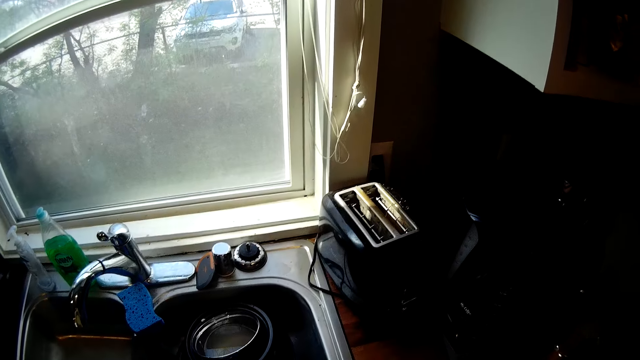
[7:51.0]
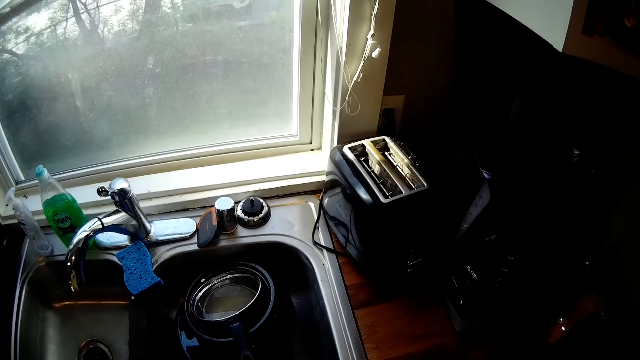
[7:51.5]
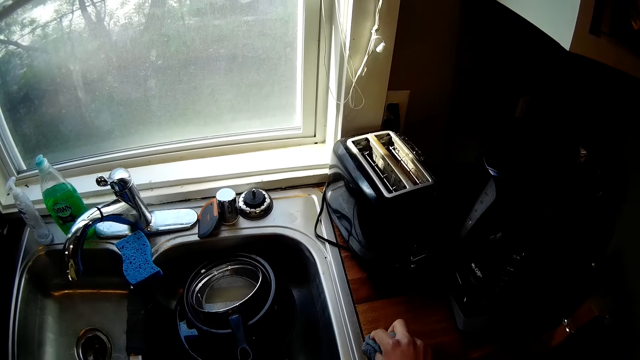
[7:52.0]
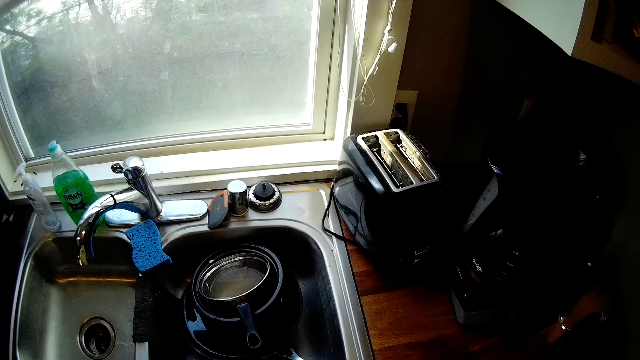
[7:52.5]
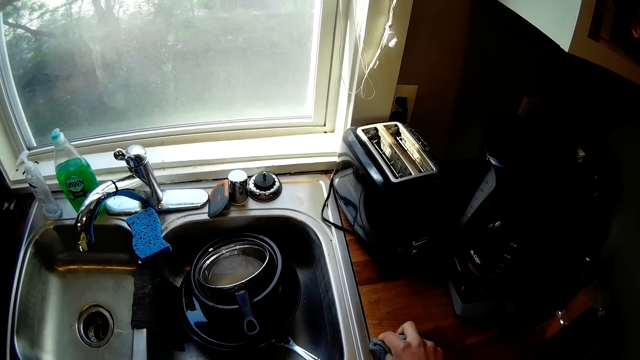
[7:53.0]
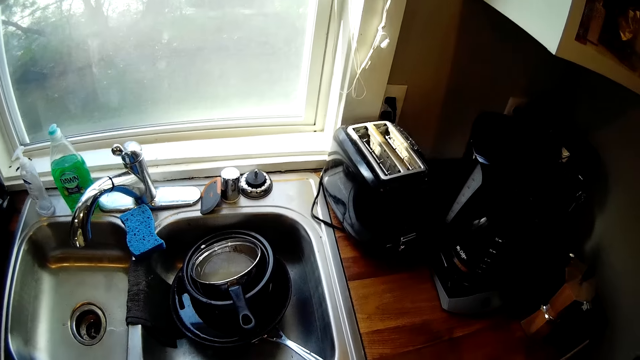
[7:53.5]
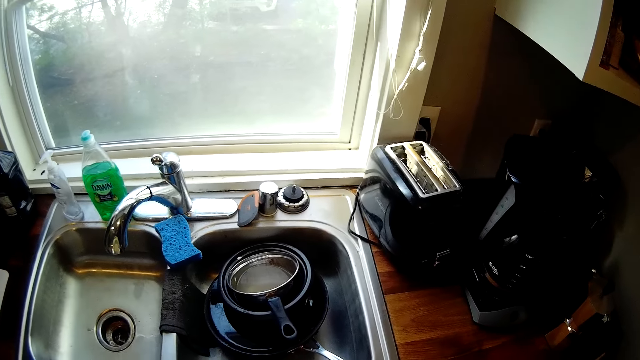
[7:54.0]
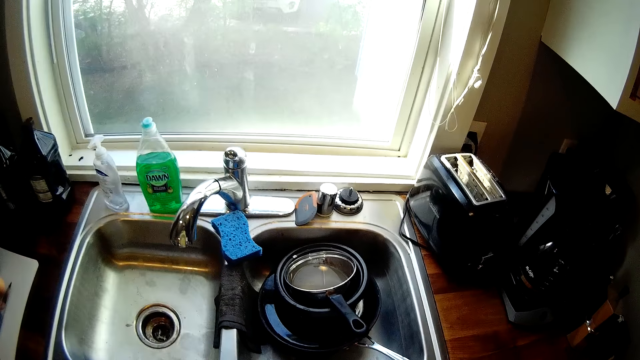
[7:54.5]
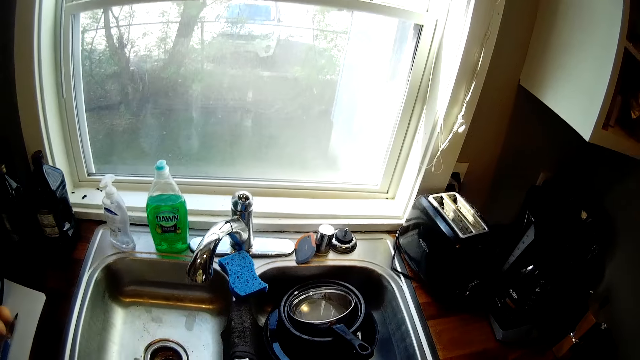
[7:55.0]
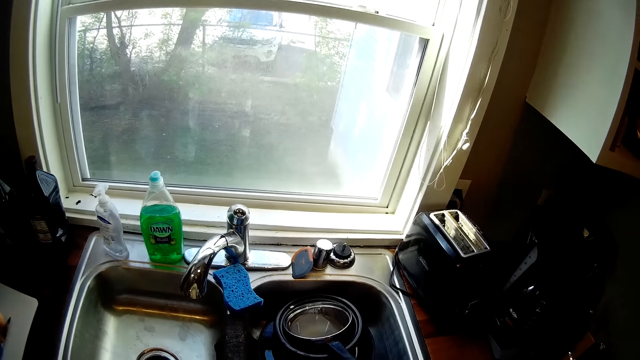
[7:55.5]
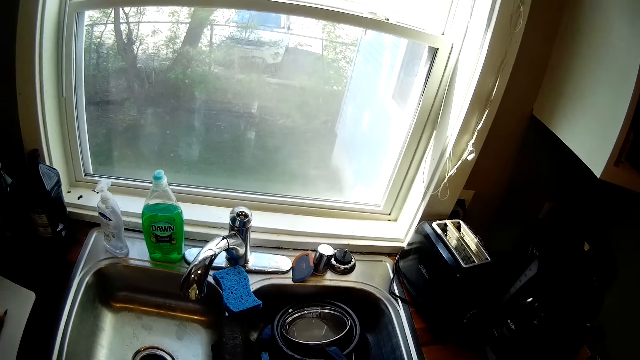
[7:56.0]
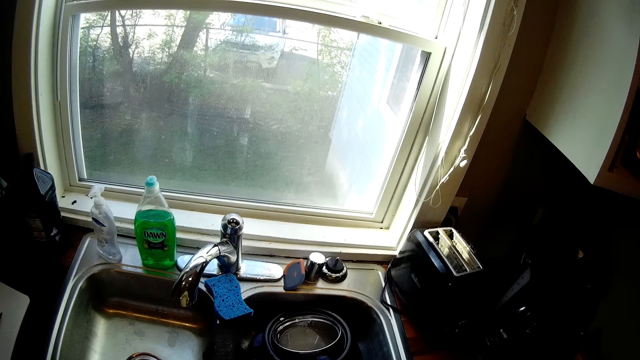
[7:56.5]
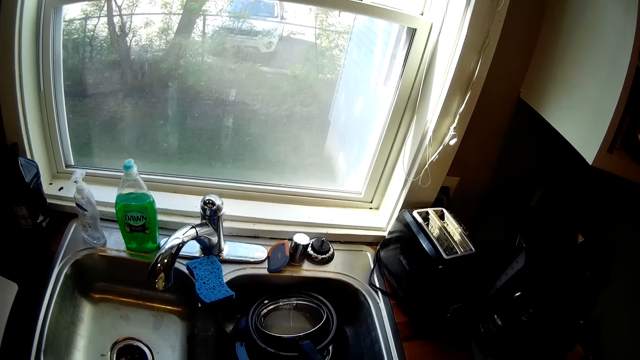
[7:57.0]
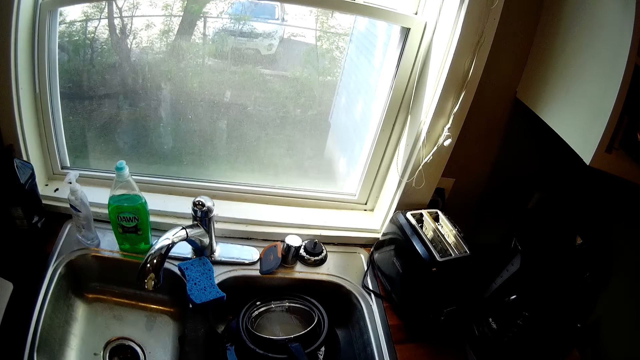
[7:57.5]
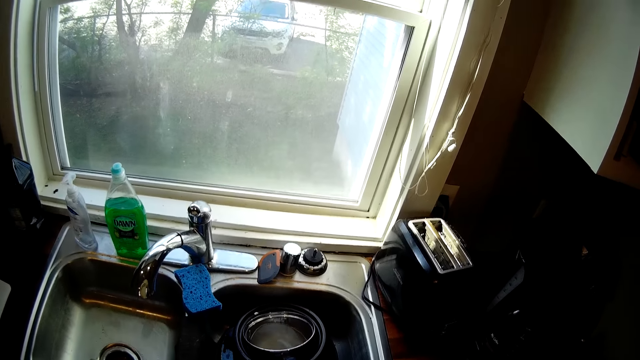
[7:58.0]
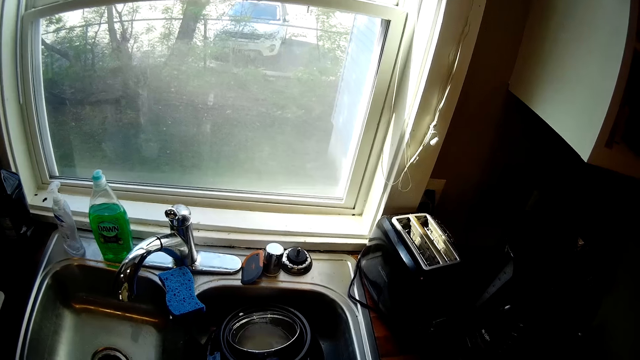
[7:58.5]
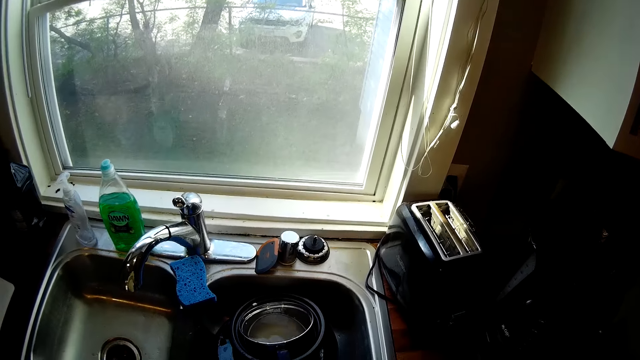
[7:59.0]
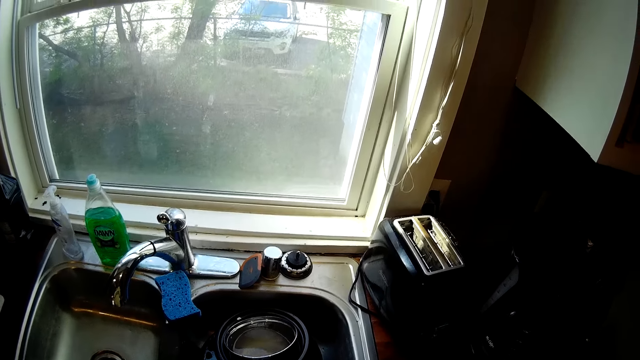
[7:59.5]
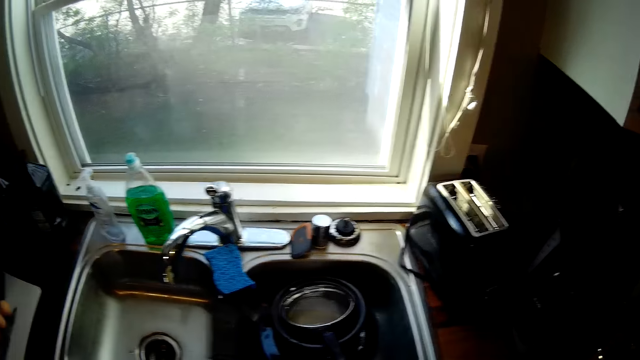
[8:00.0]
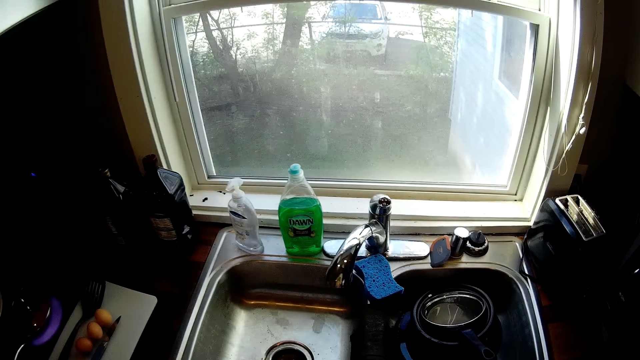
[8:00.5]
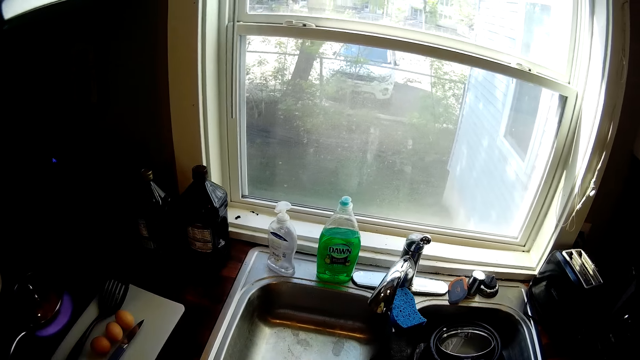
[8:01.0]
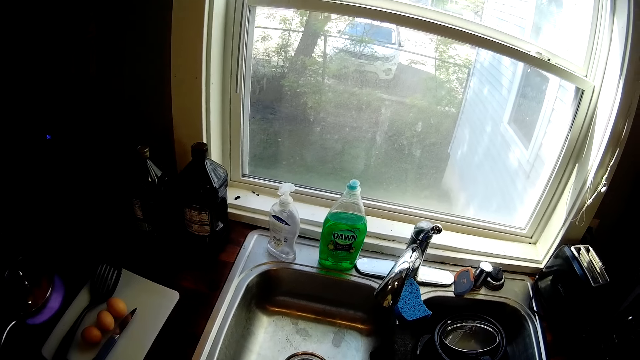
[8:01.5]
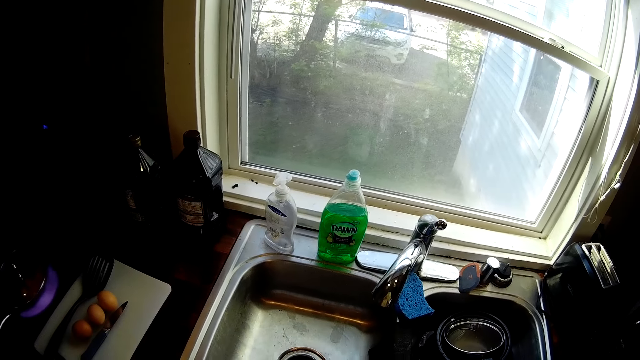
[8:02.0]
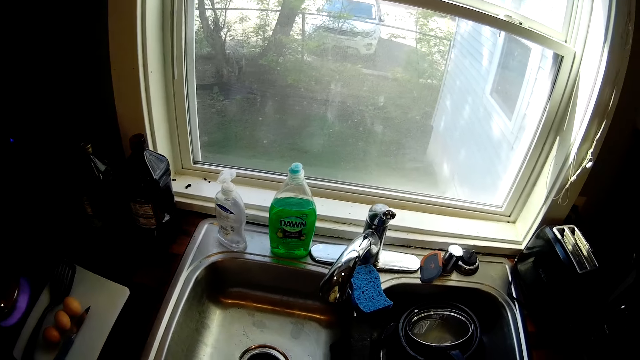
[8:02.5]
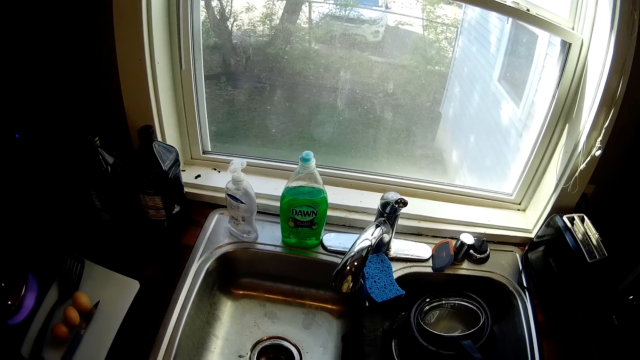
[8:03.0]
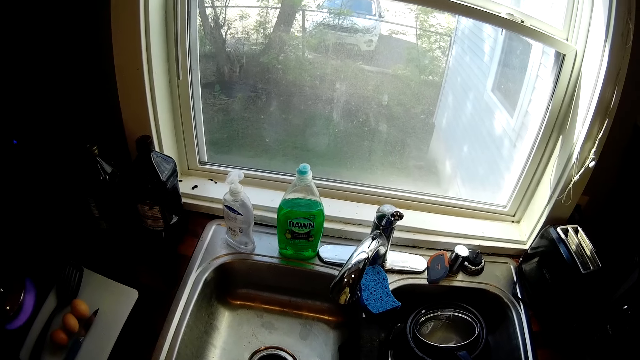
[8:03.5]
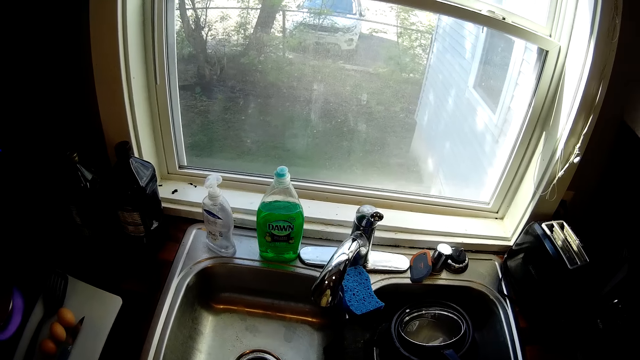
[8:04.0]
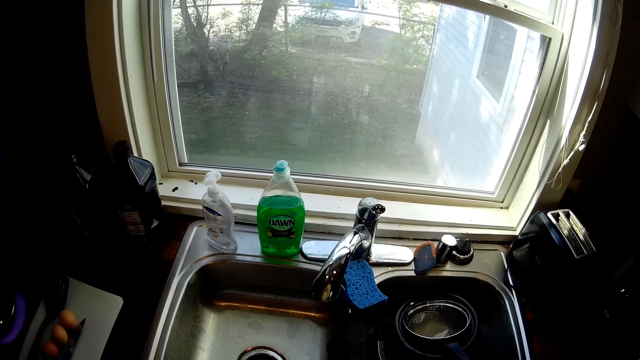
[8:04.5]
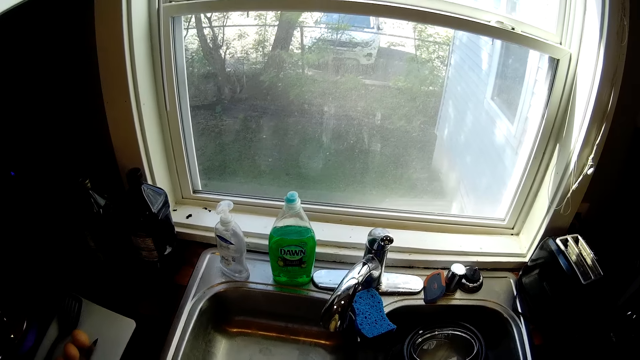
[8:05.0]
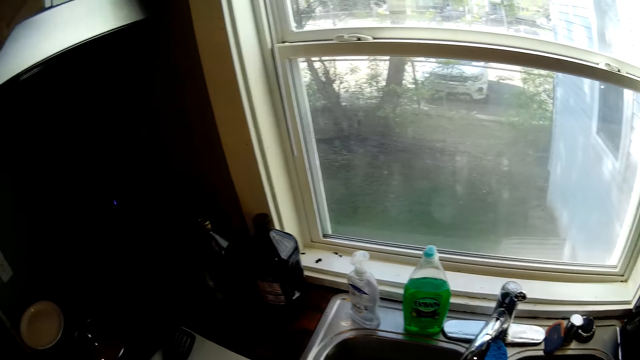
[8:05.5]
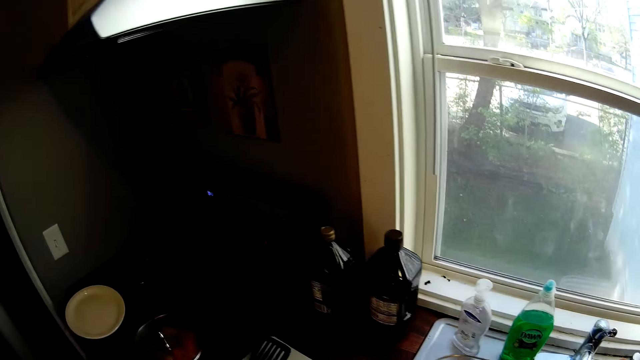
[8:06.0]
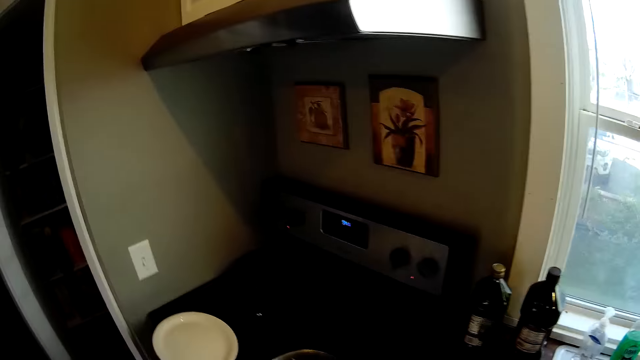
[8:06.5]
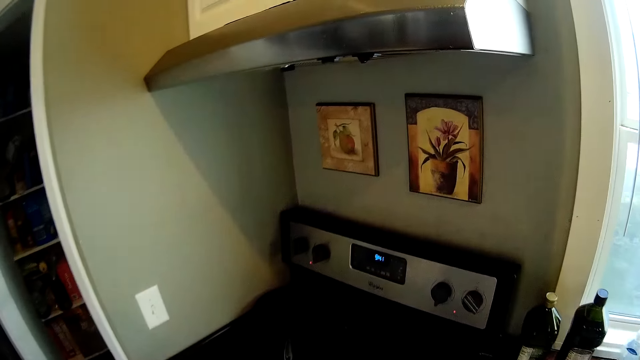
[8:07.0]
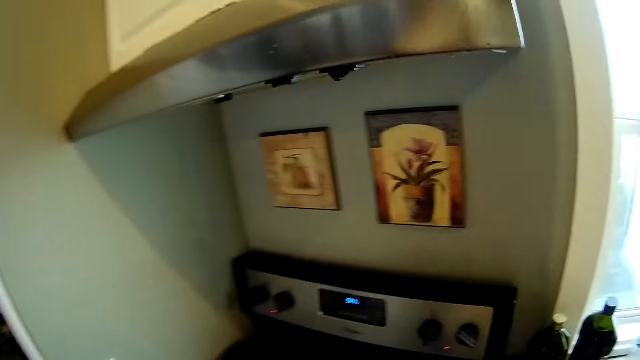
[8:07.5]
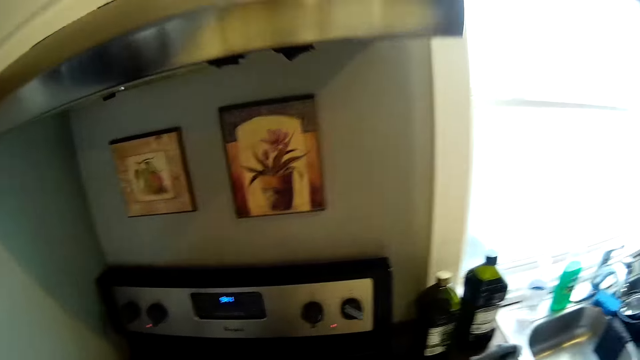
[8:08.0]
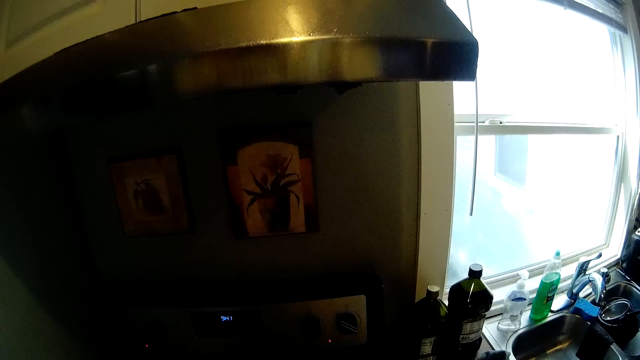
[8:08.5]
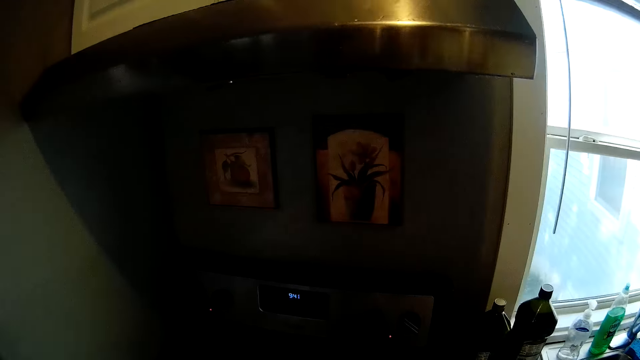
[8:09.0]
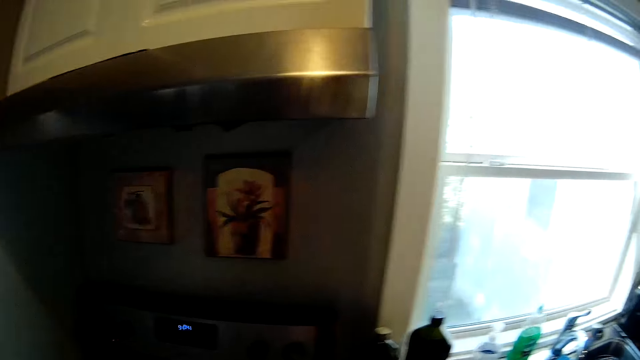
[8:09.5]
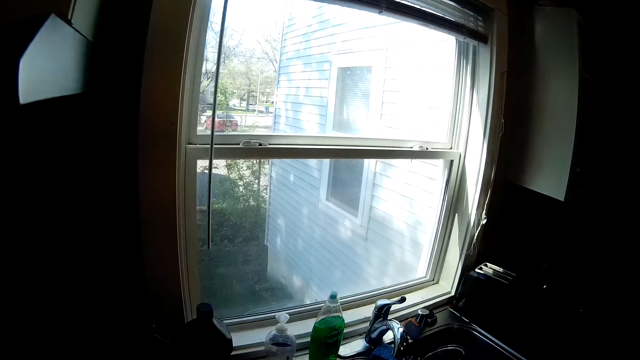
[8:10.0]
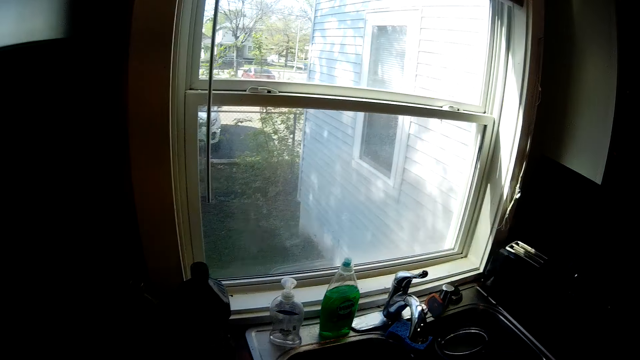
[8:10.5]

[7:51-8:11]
The camera wearer walks to the stove.
